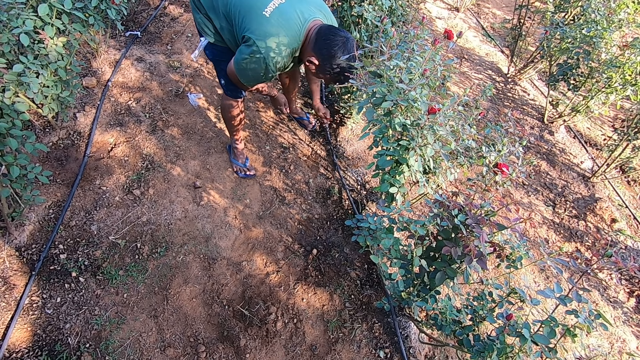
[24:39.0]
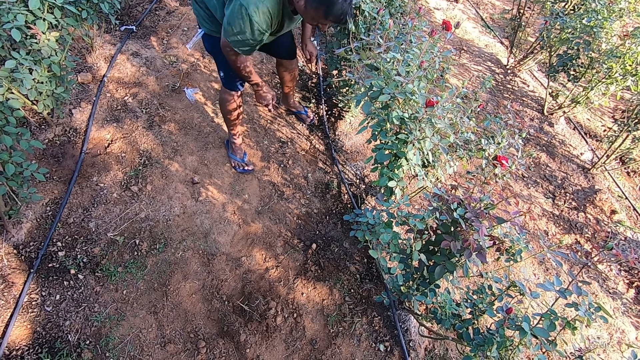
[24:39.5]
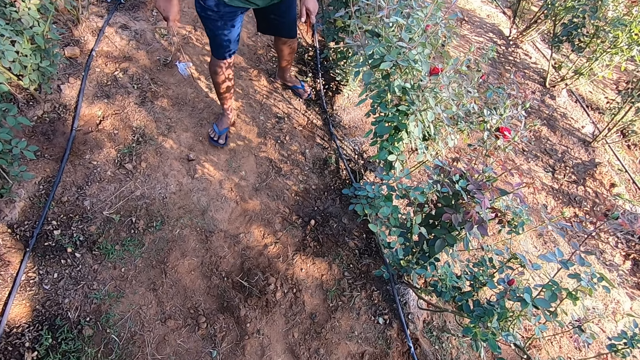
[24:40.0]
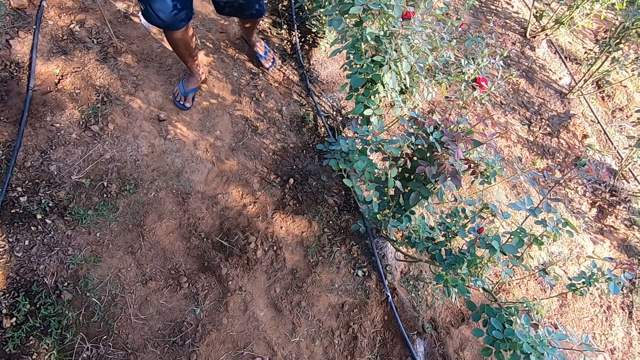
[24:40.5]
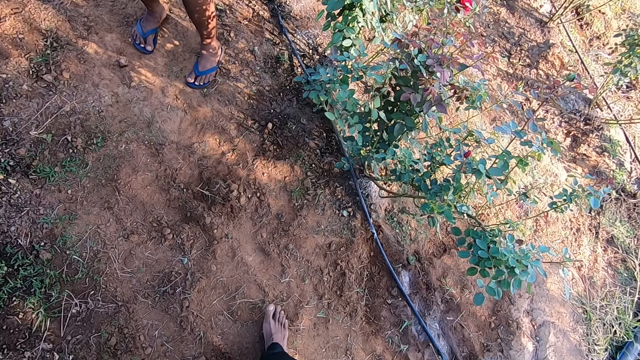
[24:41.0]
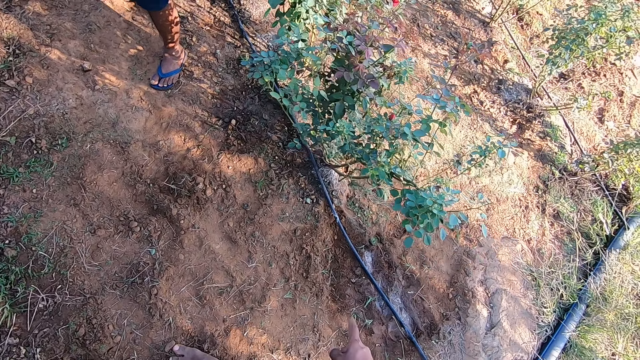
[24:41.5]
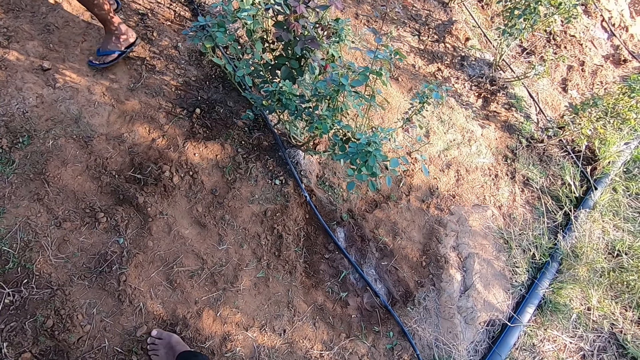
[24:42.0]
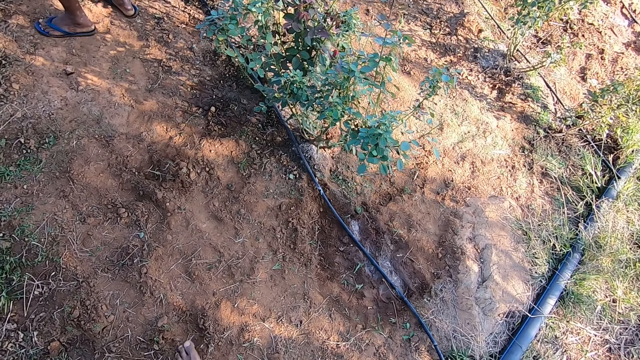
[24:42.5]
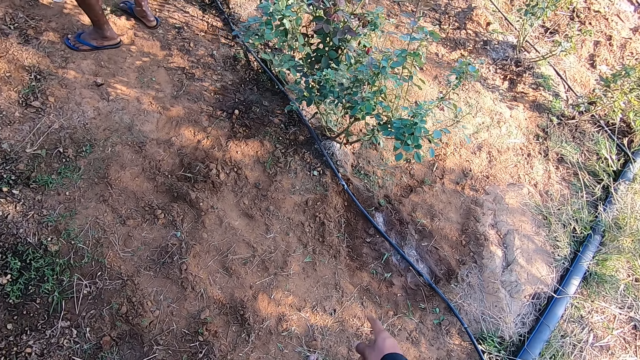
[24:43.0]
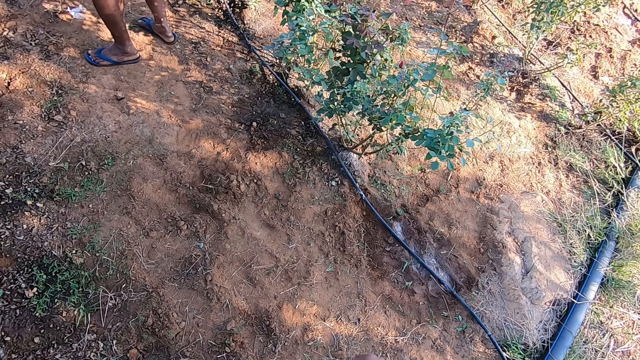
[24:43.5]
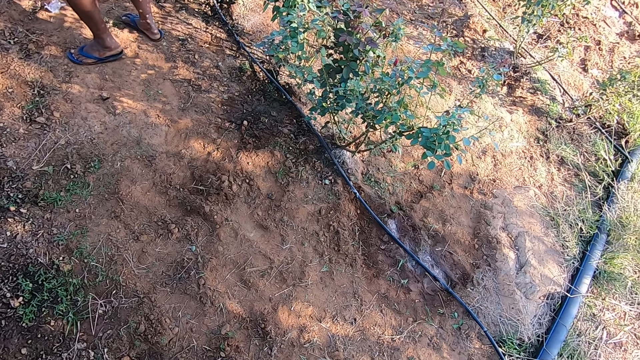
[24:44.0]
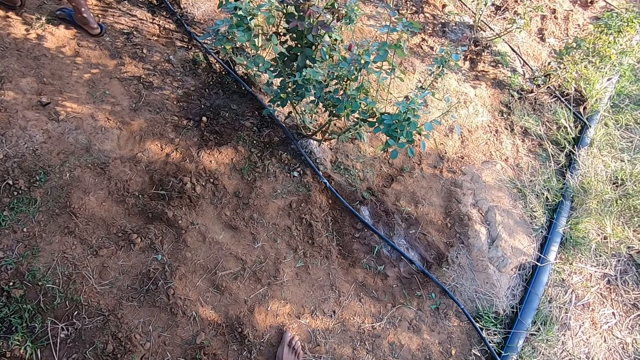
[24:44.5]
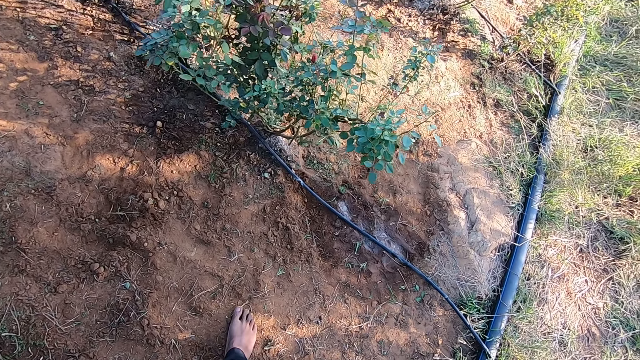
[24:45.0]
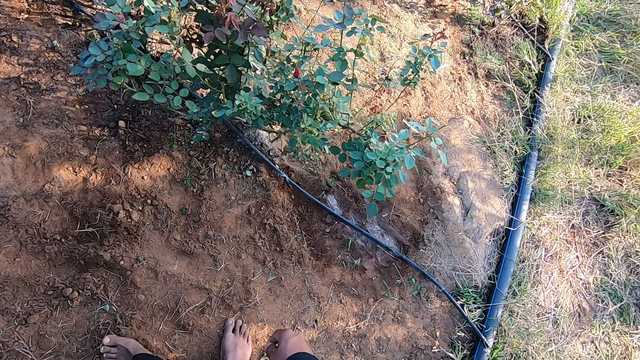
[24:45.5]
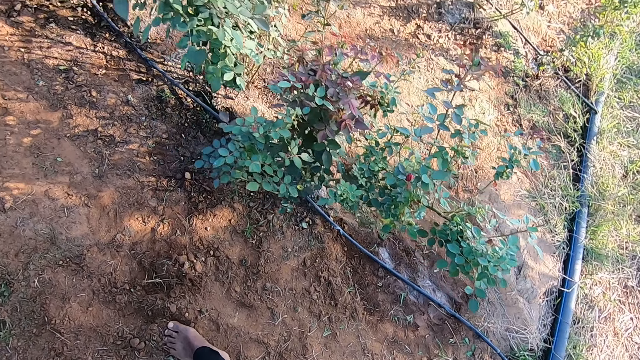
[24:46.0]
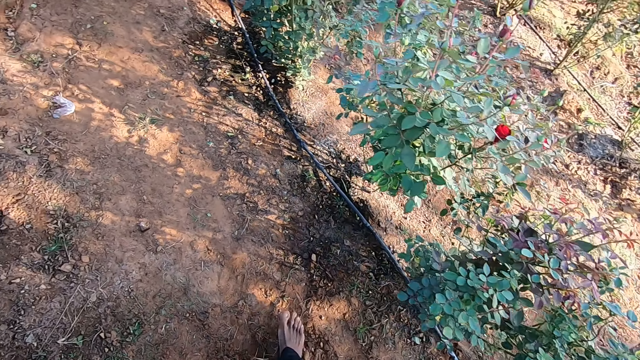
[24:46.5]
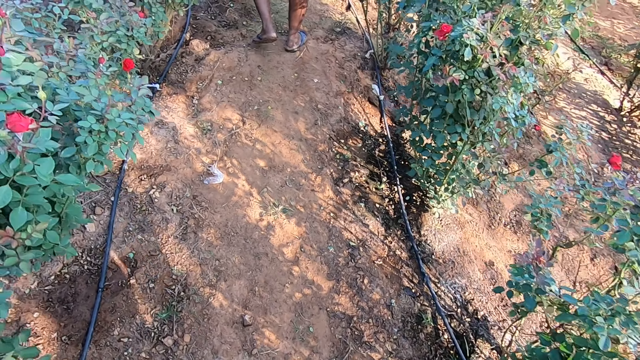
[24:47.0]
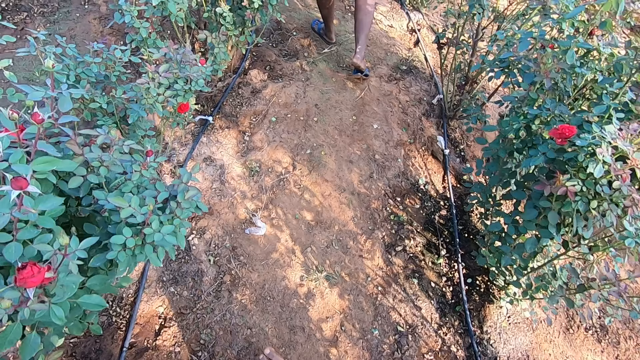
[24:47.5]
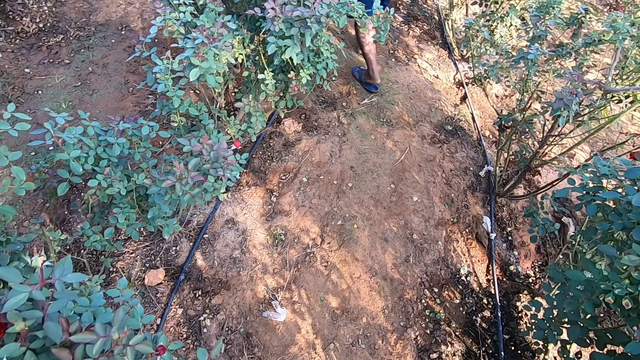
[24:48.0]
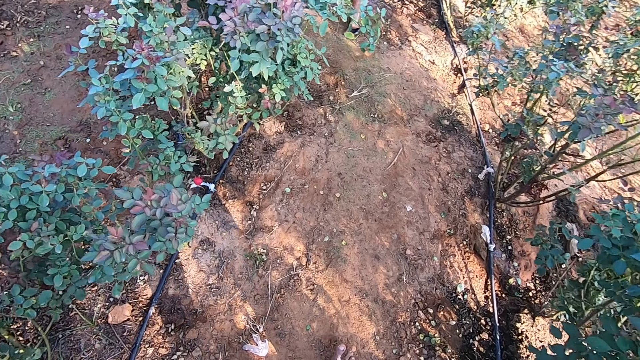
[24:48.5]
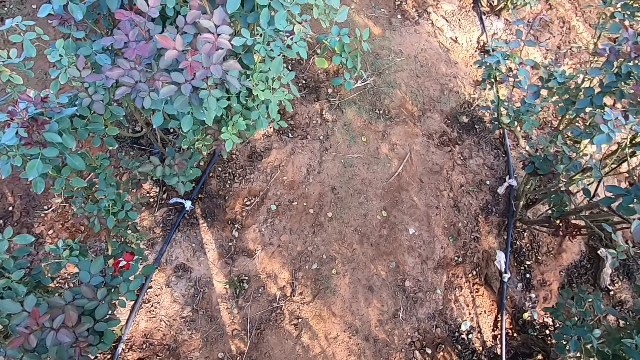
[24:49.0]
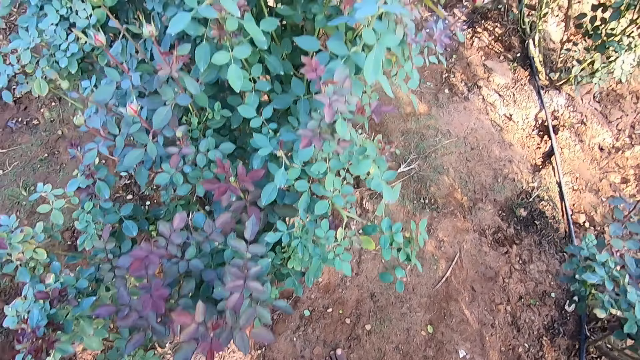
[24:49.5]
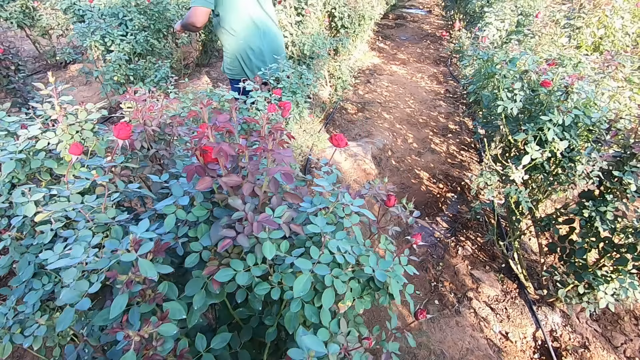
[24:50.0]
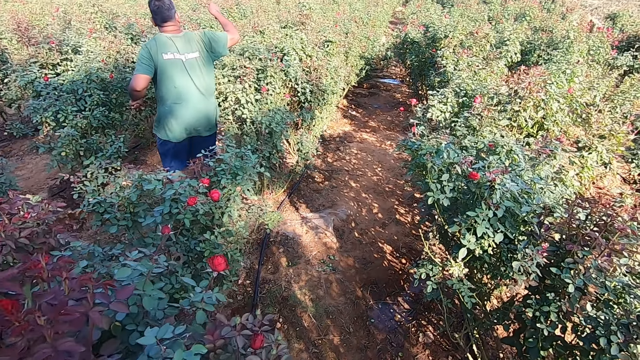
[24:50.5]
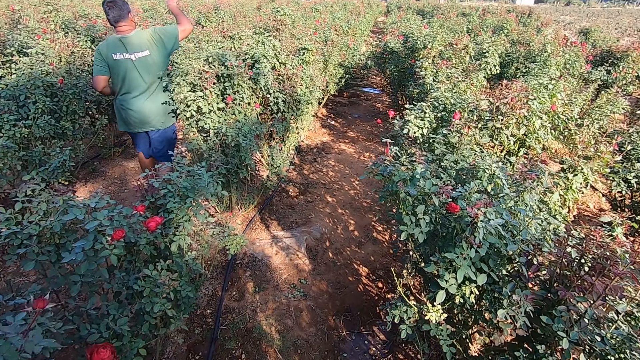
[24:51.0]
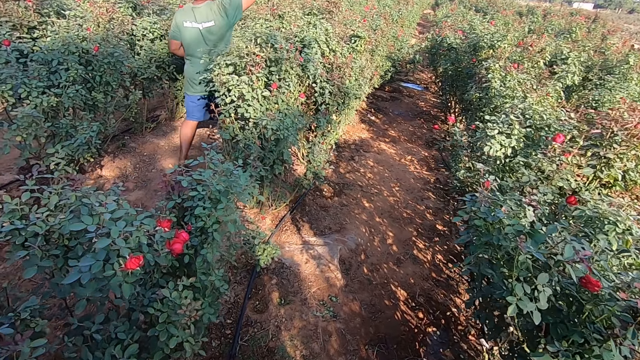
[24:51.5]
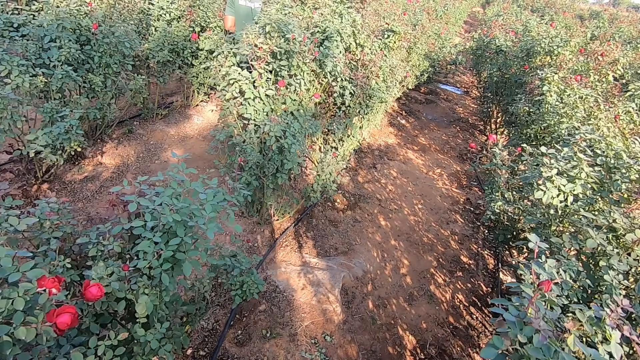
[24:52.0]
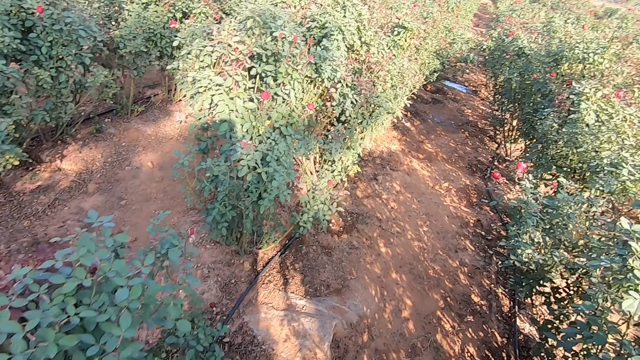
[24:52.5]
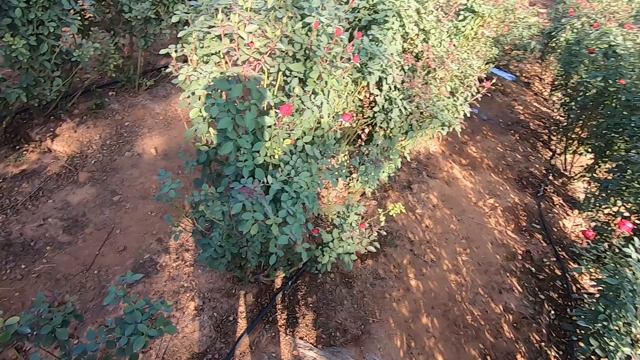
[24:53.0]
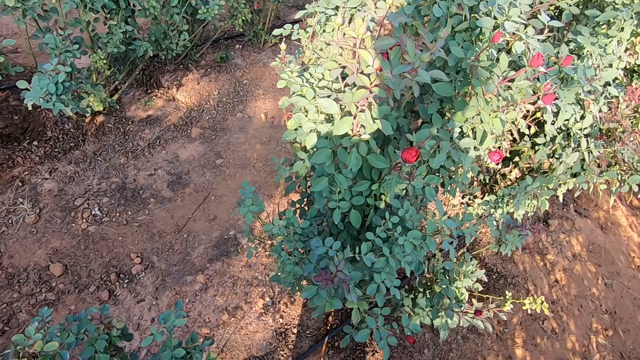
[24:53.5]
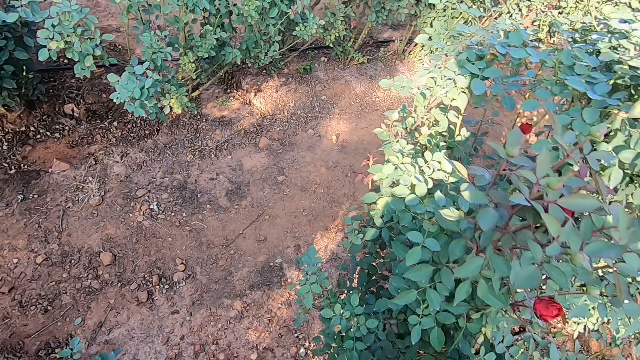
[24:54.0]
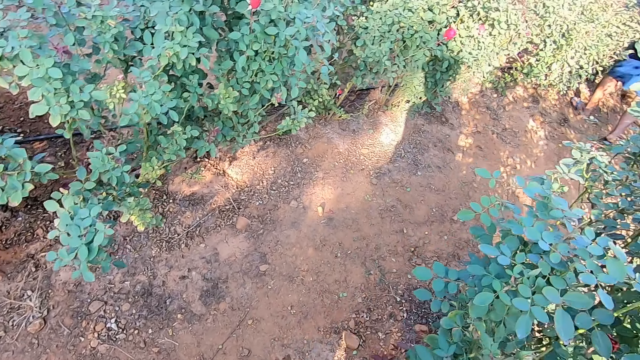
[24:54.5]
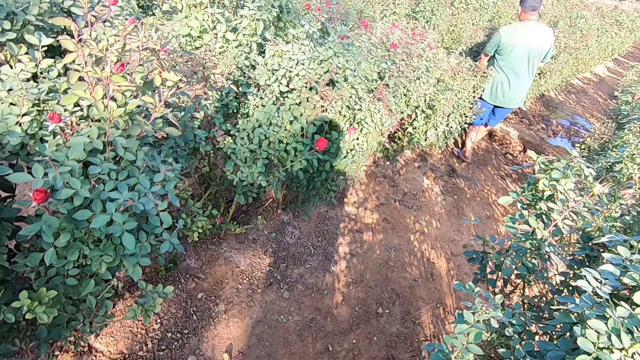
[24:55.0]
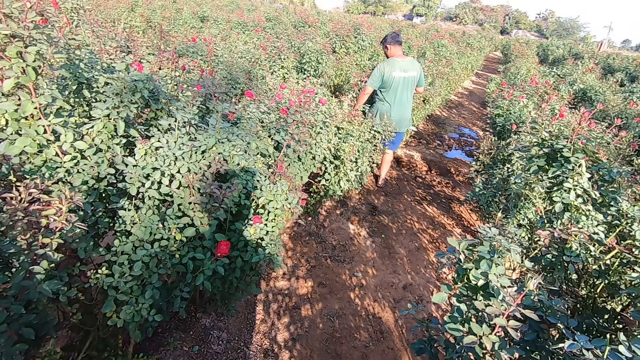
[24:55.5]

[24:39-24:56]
The camera wearer points his right finger. He walks around the farm. A man walks around the farm. He lifts his right hand.

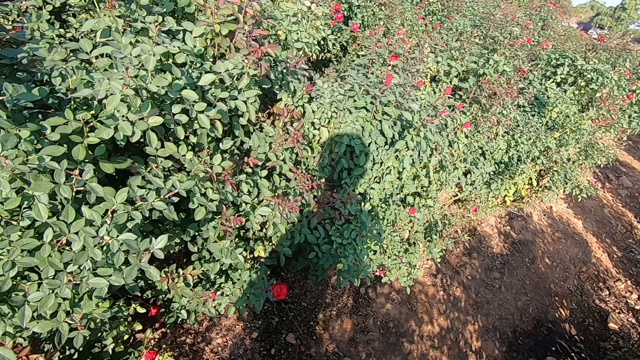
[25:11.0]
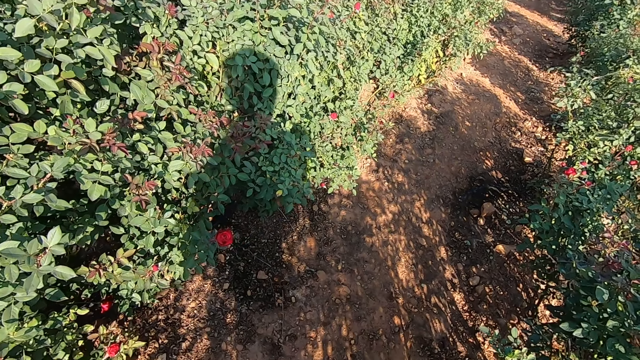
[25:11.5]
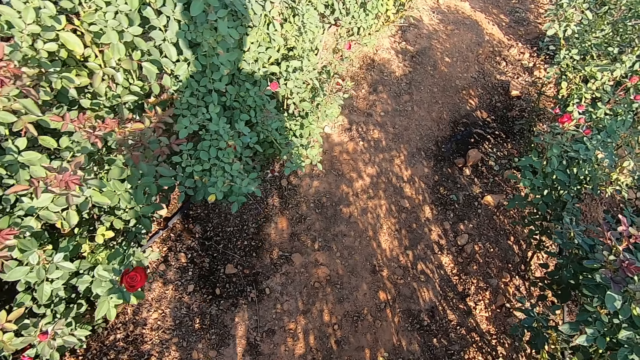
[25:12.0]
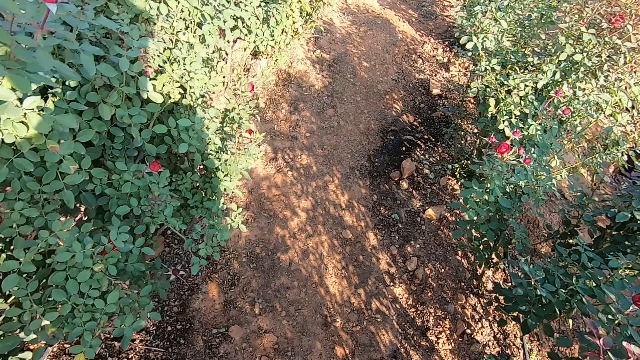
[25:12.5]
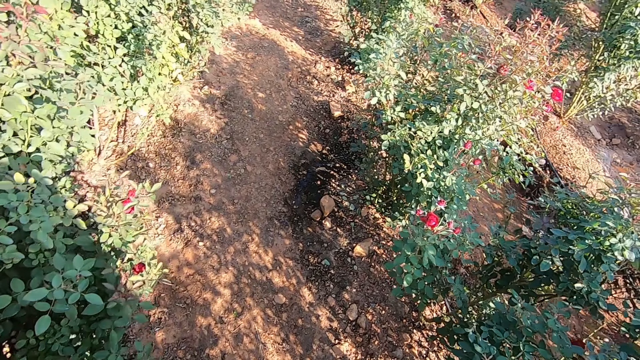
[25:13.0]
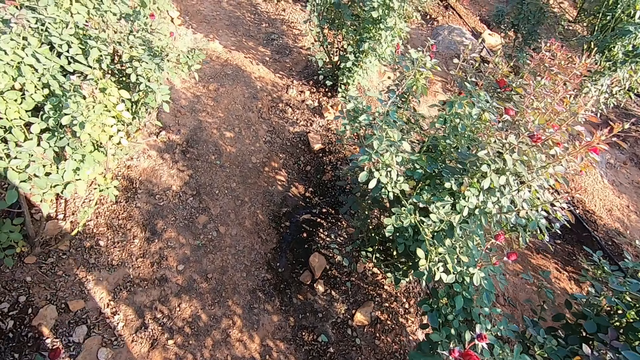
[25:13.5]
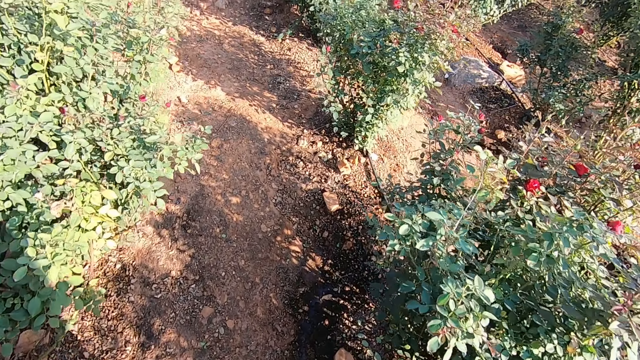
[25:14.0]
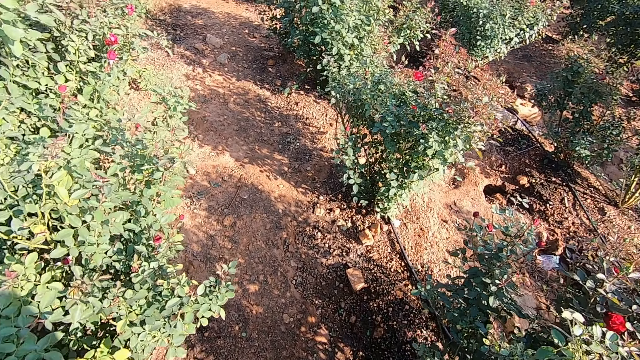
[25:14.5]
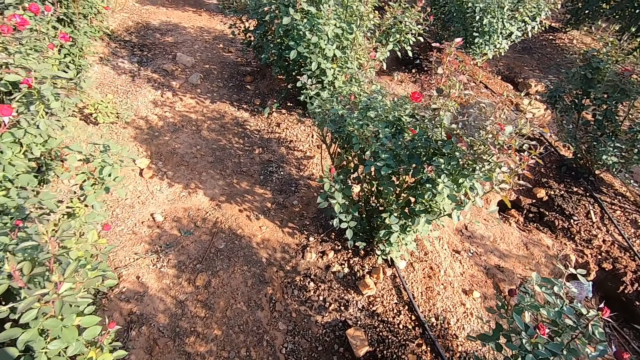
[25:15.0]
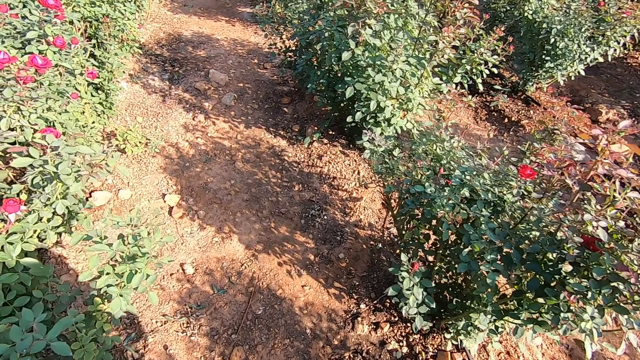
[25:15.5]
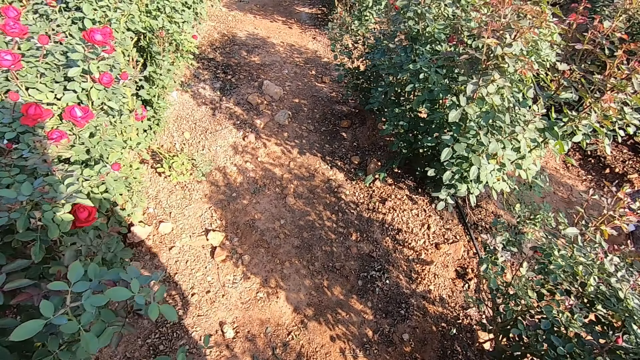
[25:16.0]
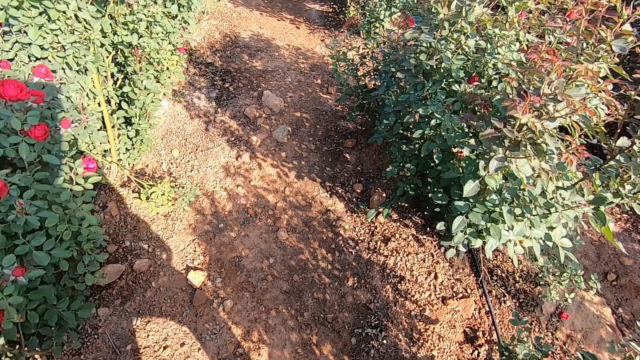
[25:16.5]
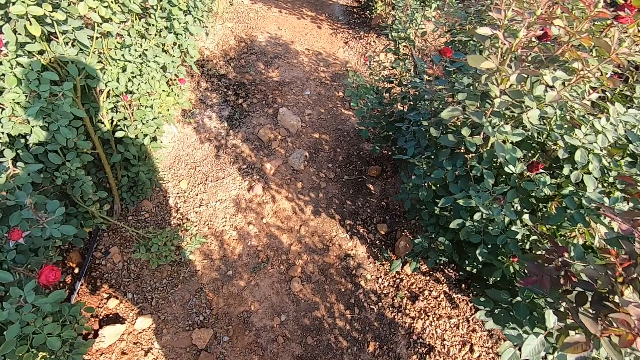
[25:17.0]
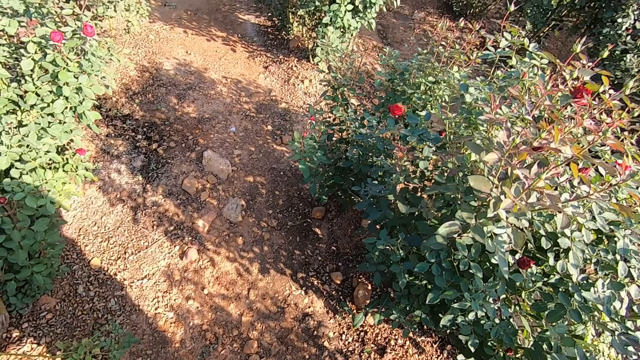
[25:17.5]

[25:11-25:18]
The camera wearer walks around the garden.
